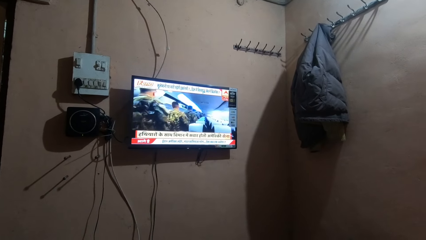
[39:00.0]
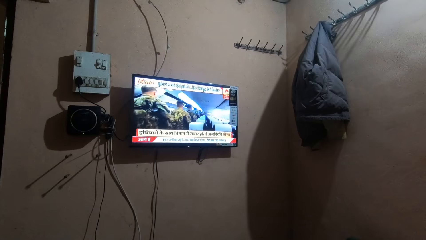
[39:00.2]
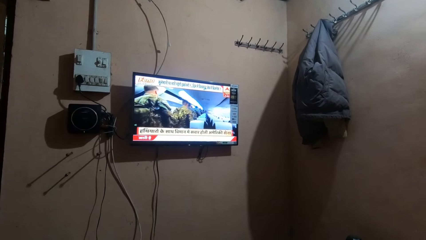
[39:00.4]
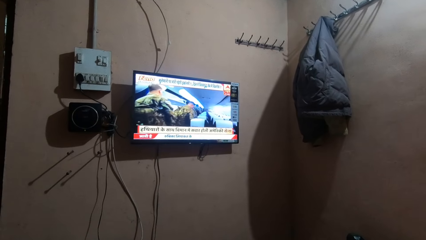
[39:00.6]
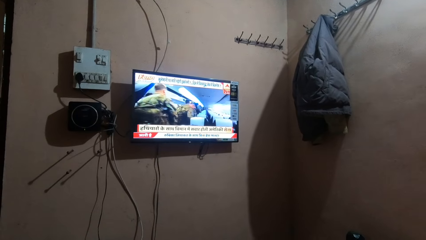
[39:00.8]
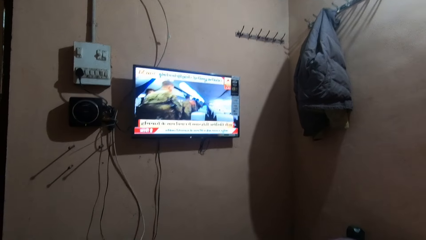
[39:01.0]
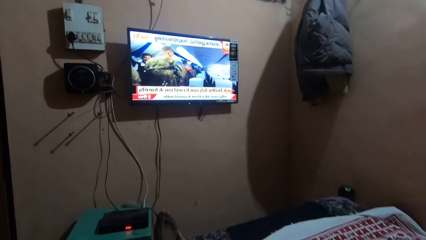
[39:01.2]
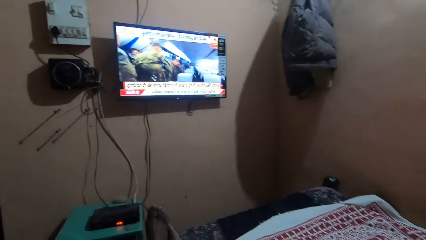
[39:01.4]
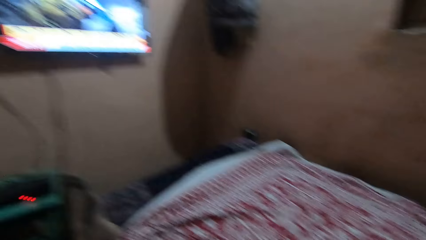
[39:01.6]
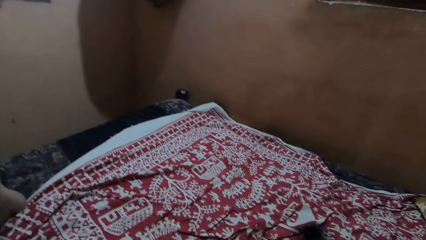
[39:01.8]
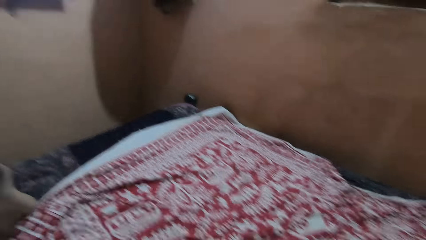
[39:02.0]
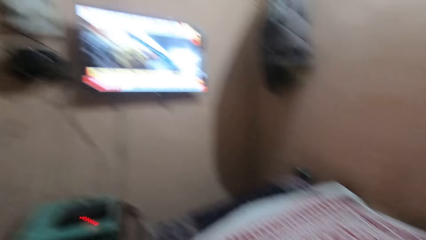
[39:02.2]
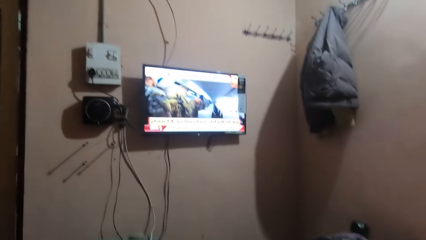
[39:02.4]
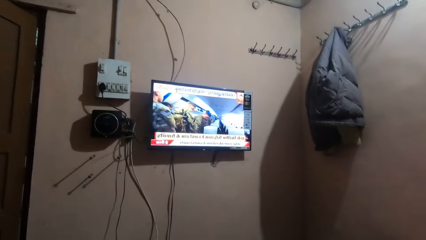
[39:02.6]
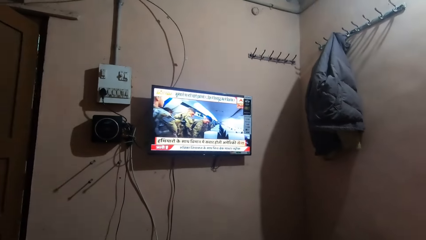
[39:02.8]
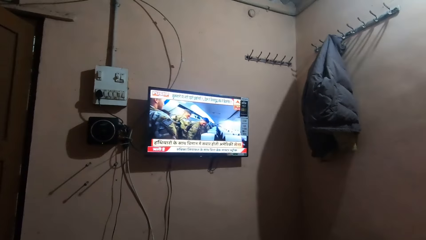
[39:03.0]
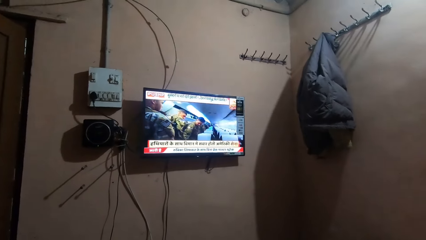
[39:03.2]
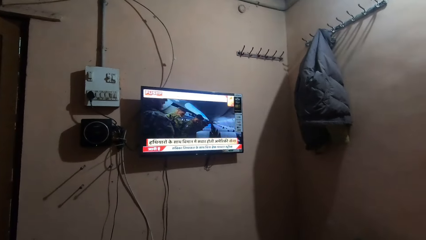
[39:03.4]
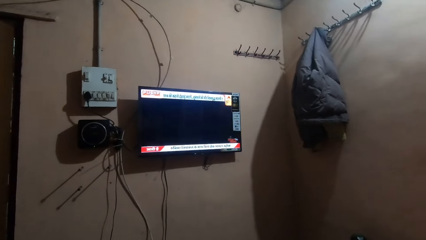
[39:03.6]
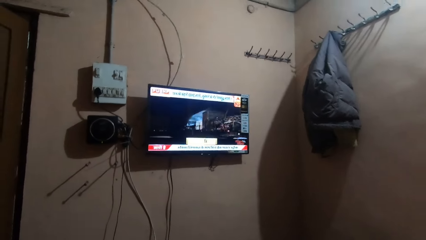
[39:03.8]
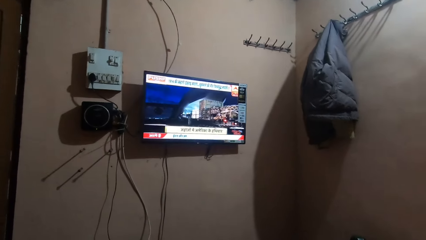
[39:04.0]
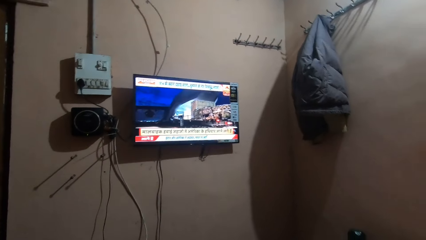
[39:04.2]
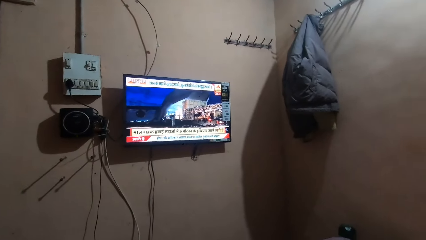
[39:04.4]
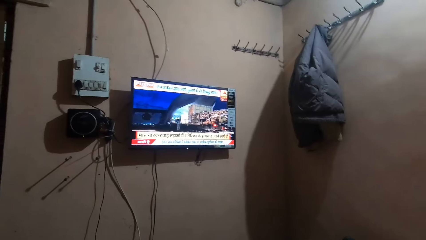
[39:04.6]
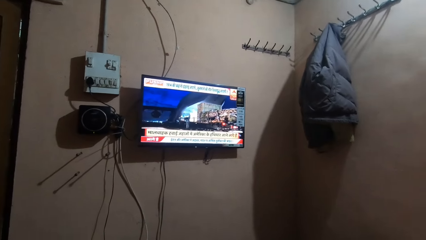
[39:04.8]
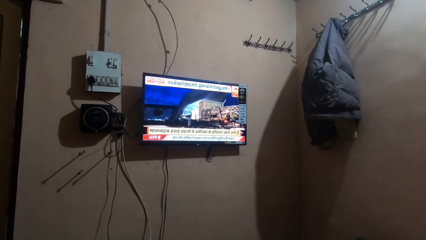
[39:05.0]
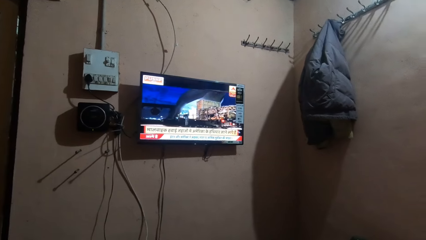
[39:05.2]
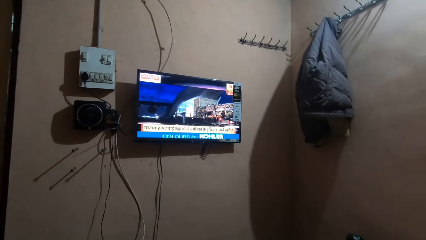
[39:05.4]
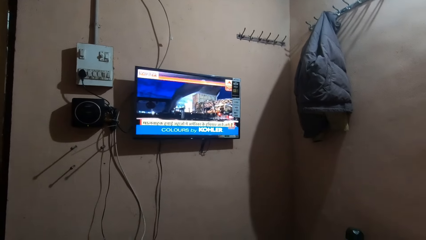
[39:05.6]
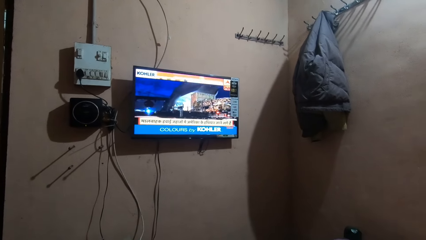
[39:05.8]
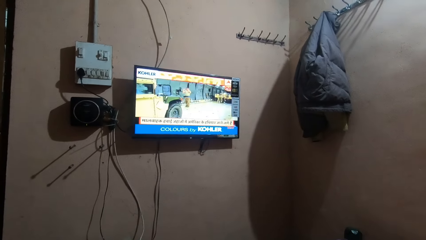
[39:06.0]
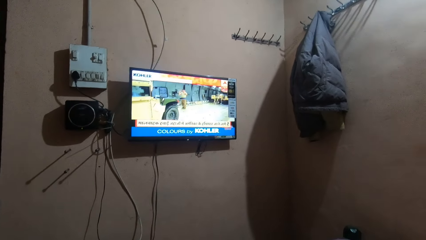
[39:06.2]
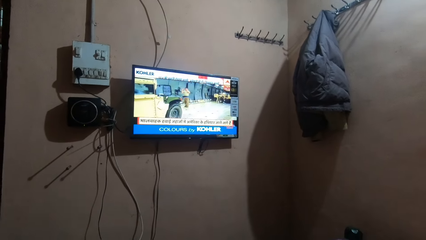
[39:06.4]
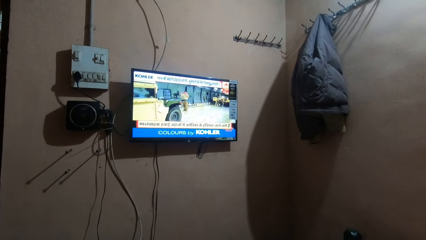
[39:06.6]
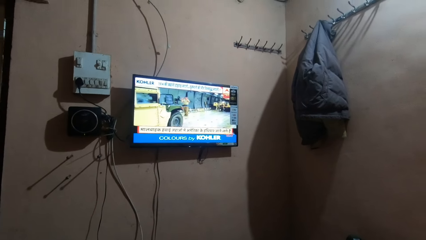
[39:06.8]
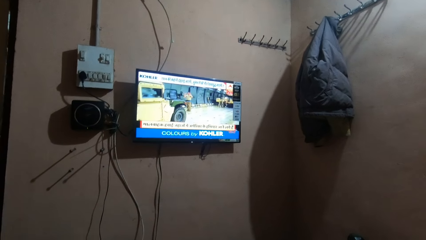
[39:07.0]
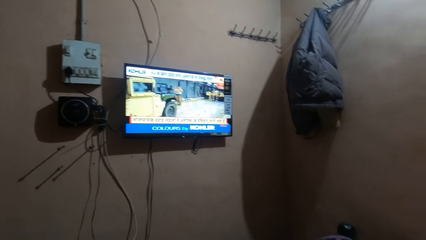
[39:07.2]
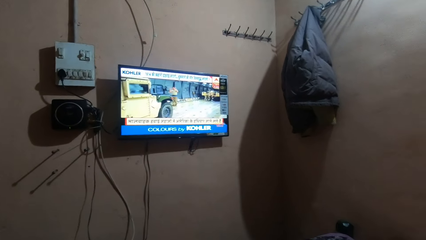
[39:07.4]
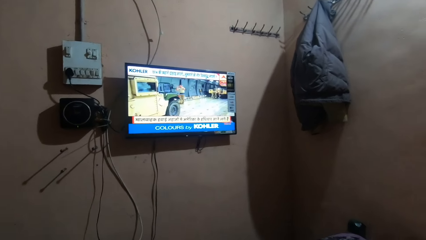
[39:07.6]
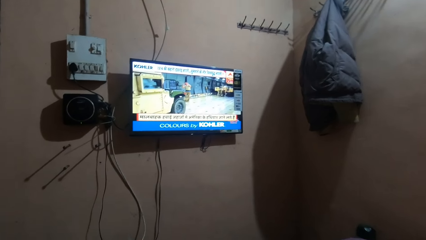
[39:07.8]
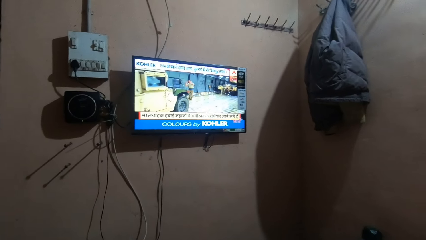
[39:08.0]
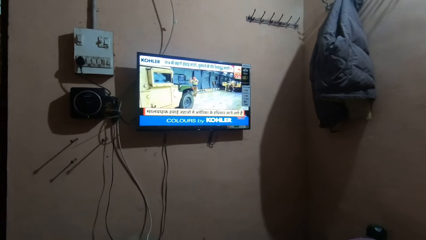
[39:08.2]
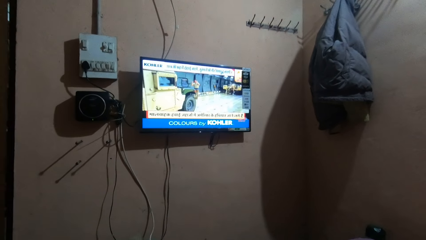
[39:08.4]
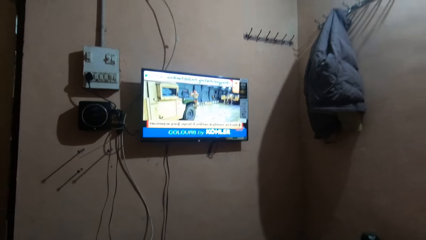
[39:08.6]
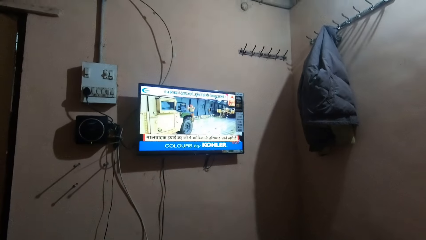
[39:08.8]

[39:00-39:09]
The camera wearer looks around the house. They watch television.

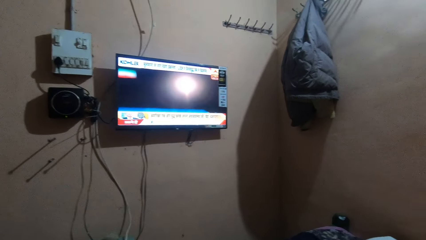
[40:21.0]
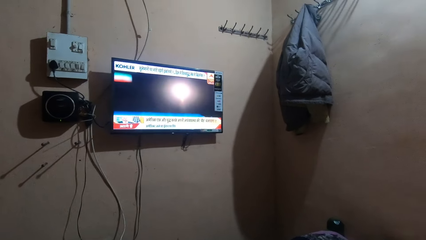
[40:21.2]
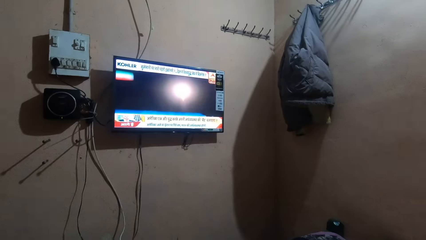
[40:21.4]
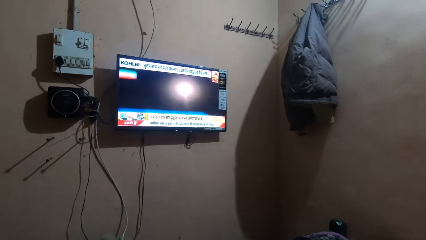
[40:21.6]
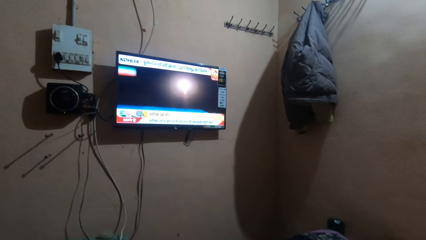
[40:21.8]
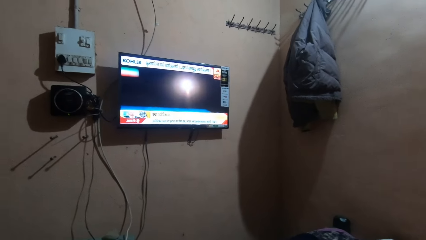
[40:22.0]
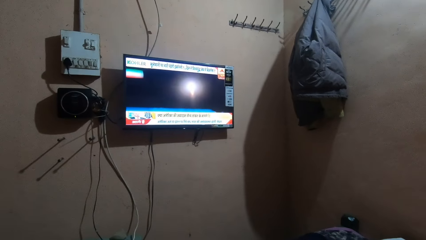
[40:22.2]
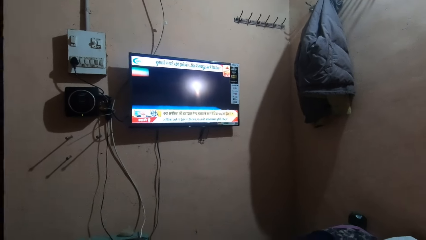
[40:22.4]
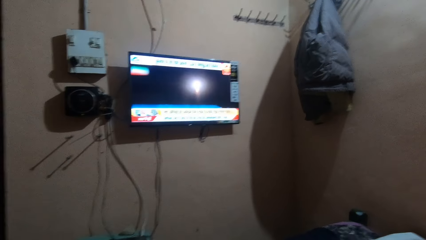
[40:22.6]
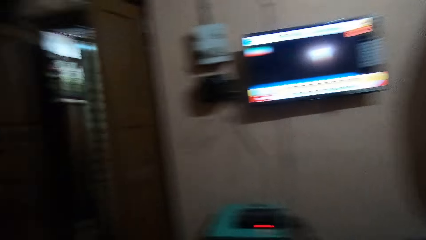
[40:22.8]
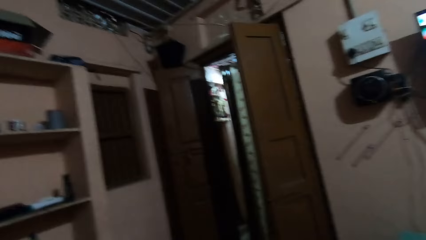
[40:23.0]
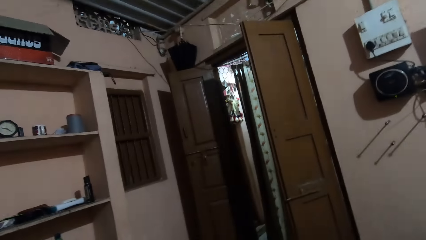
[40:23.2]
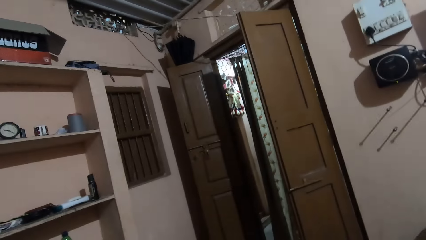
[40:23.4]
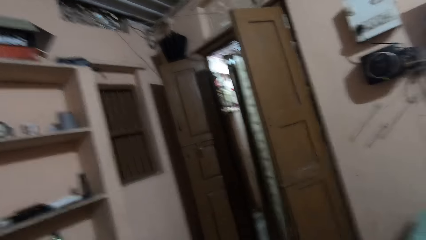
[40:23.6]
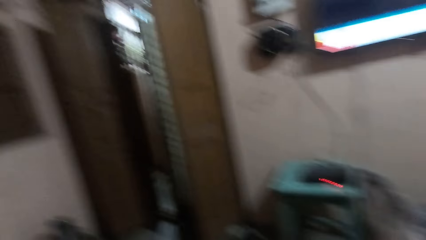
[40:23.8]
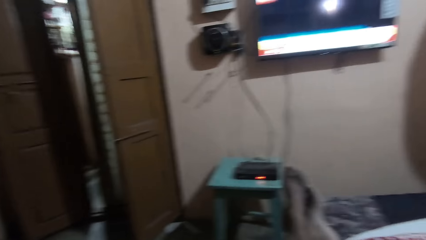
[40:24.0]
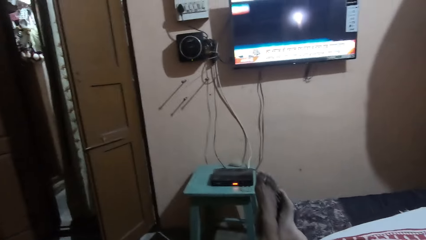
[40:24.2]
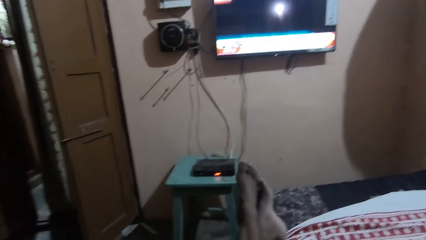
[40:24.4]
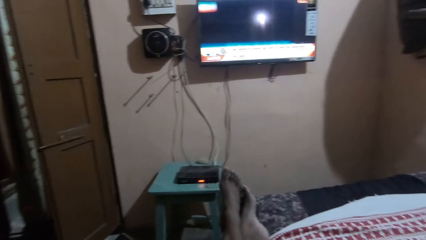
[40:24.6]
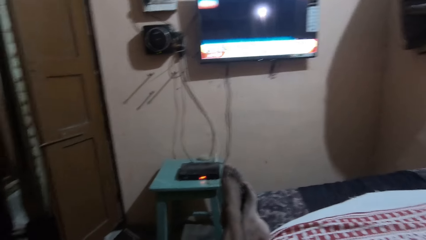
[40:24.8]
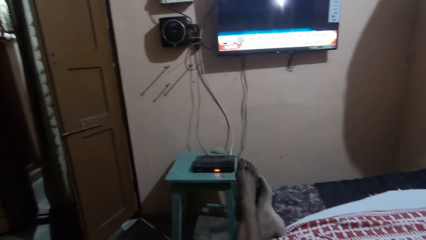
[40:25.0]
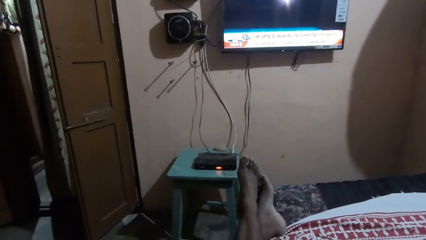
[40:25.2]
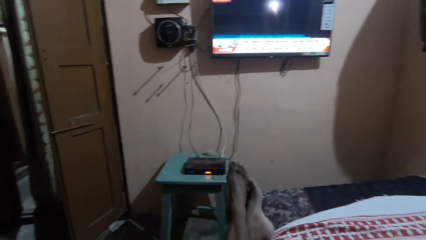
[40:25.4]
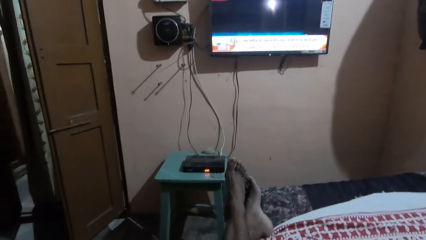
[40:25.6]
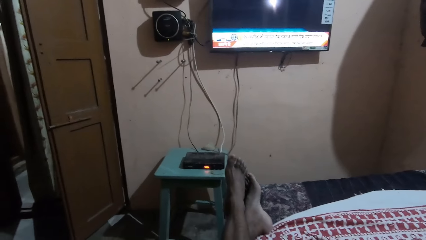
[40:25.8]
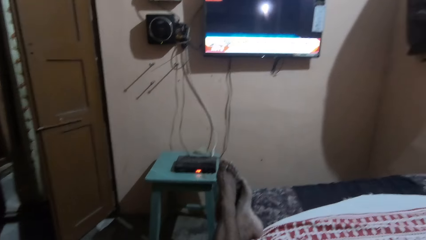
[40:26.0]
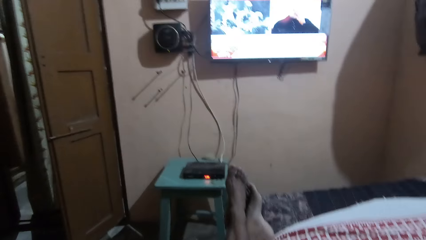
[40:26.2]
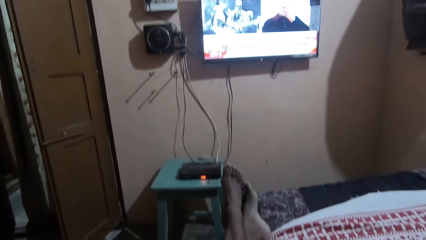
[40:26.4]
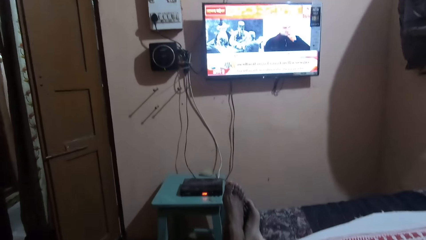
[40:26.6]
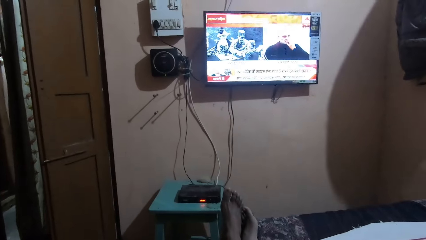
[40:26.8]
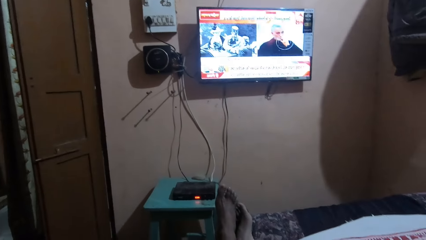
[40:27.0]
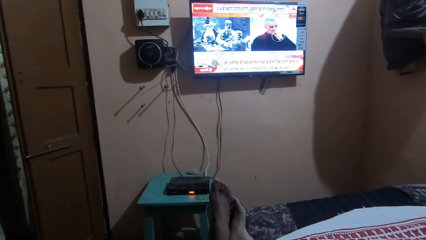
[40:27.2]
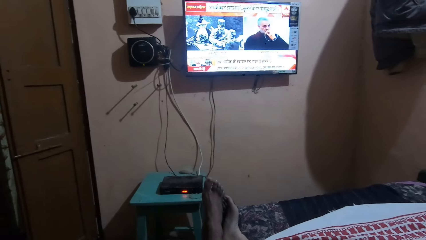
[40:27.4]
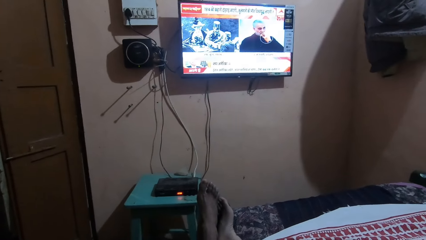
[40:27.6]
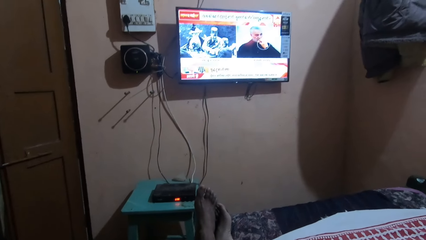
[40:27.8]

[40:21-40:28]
The camera wearer looks around the house. They watch TV.
